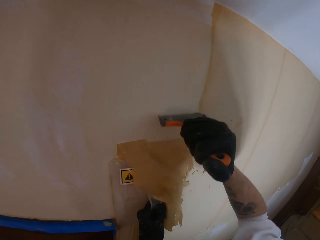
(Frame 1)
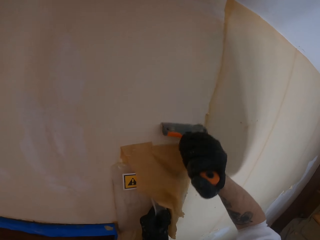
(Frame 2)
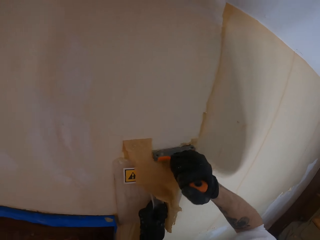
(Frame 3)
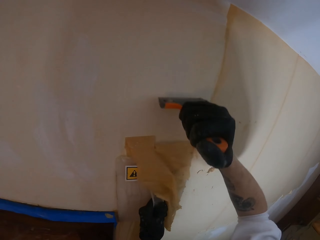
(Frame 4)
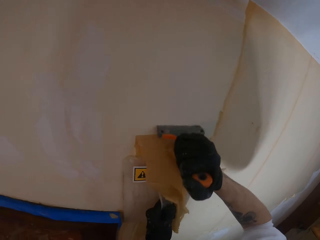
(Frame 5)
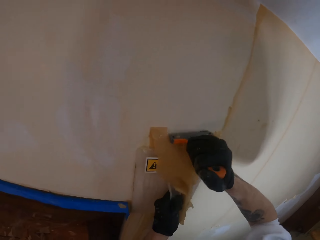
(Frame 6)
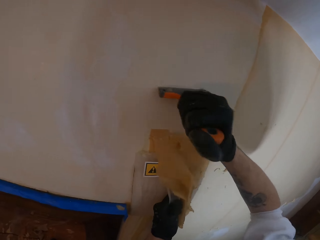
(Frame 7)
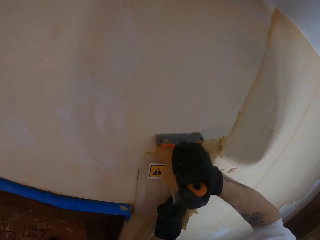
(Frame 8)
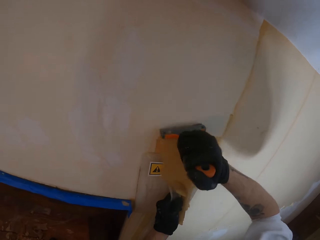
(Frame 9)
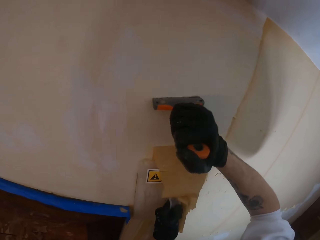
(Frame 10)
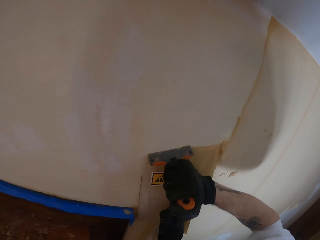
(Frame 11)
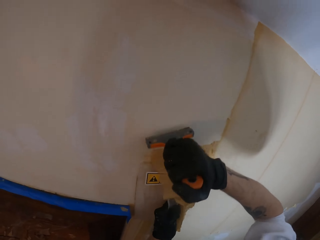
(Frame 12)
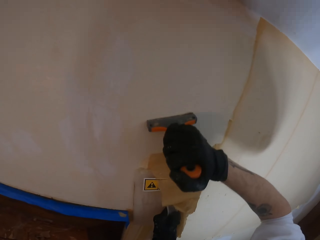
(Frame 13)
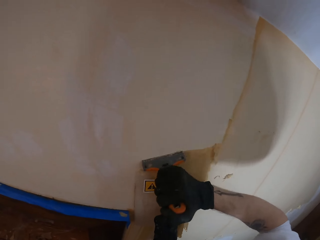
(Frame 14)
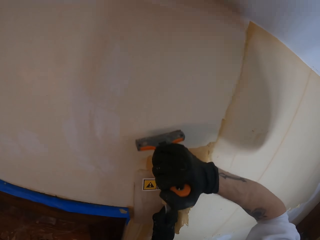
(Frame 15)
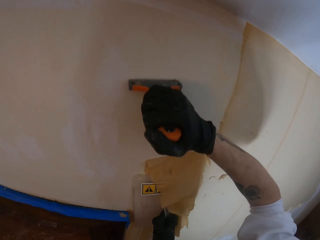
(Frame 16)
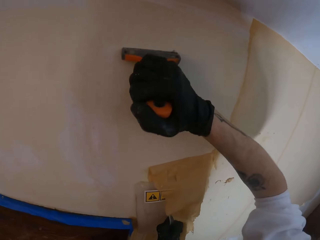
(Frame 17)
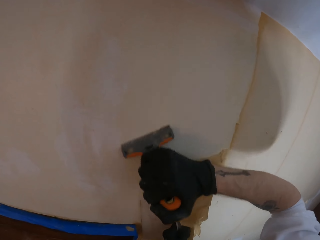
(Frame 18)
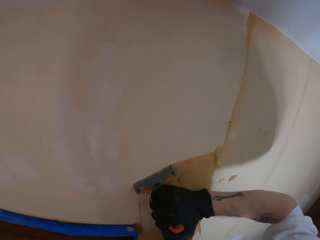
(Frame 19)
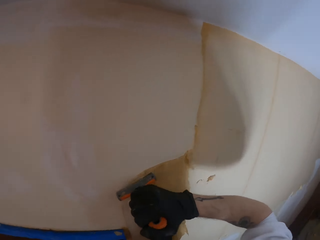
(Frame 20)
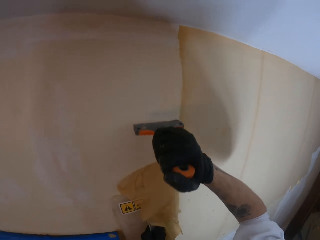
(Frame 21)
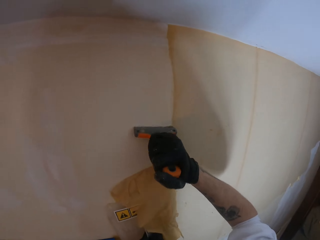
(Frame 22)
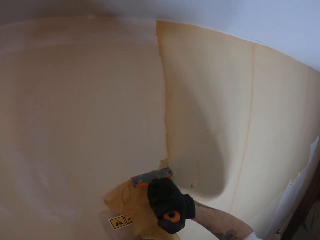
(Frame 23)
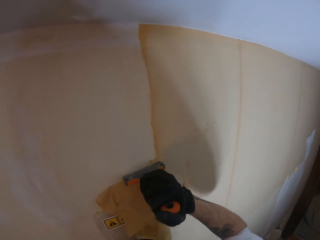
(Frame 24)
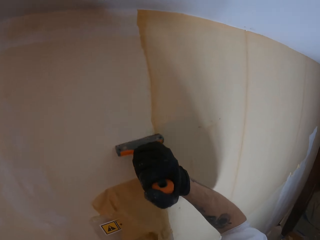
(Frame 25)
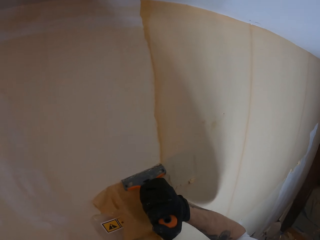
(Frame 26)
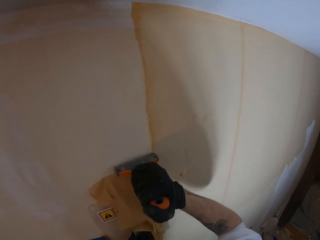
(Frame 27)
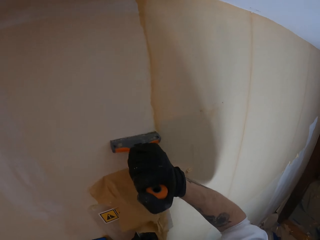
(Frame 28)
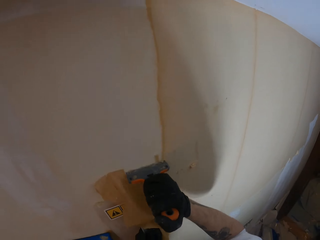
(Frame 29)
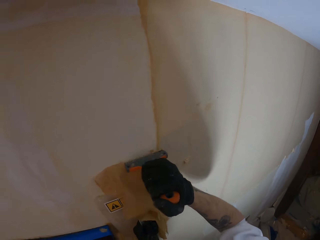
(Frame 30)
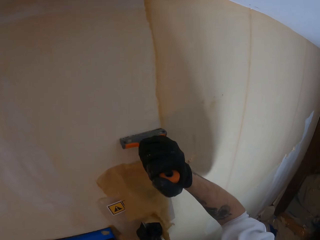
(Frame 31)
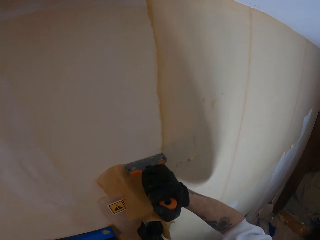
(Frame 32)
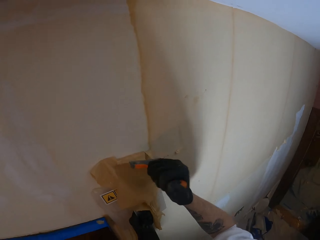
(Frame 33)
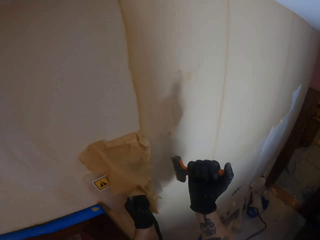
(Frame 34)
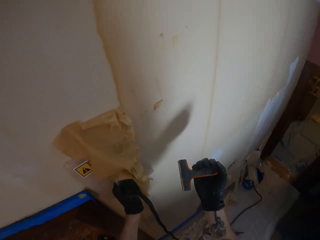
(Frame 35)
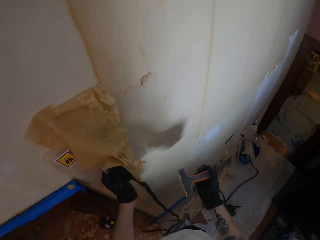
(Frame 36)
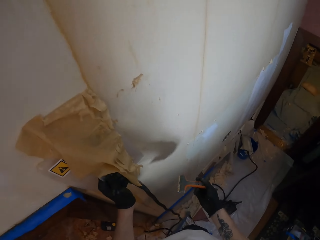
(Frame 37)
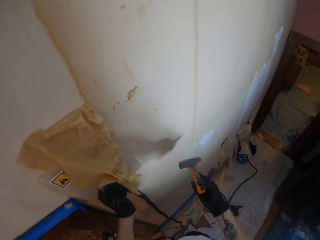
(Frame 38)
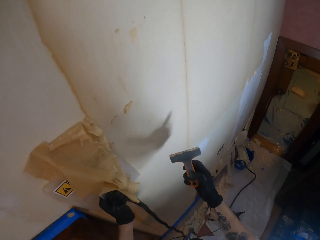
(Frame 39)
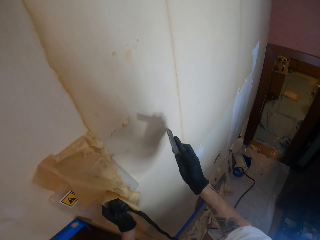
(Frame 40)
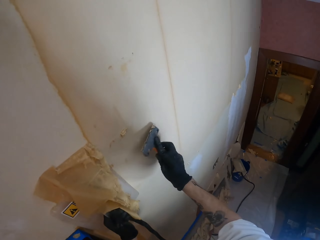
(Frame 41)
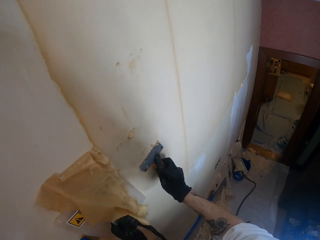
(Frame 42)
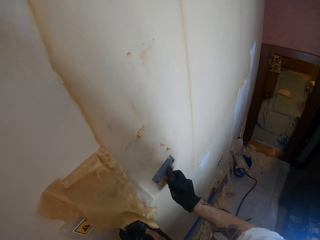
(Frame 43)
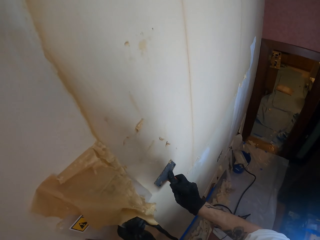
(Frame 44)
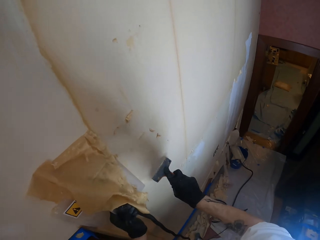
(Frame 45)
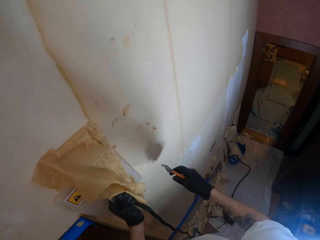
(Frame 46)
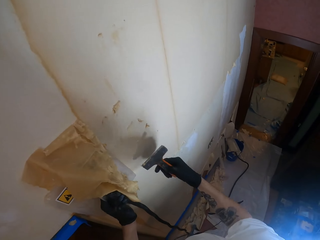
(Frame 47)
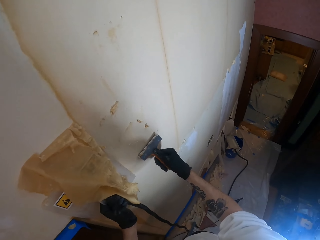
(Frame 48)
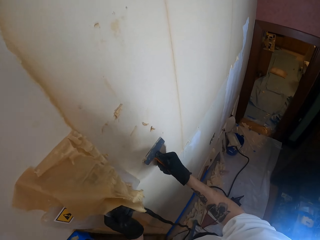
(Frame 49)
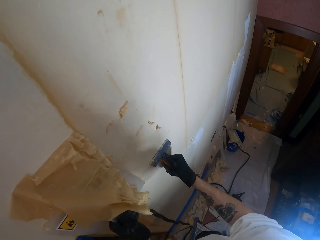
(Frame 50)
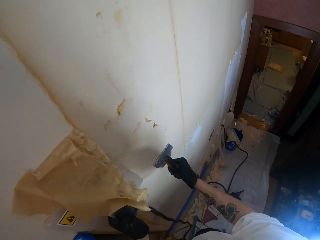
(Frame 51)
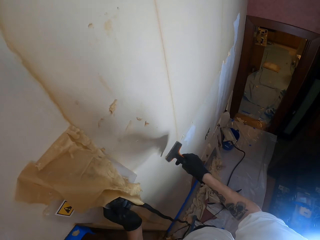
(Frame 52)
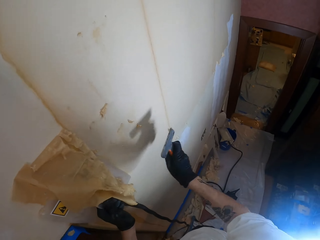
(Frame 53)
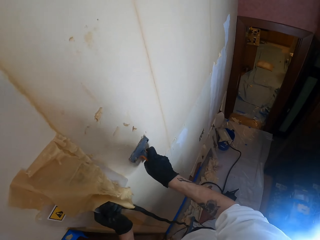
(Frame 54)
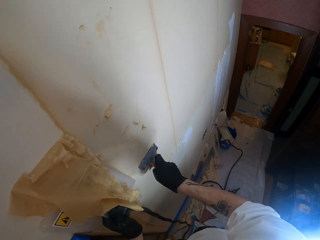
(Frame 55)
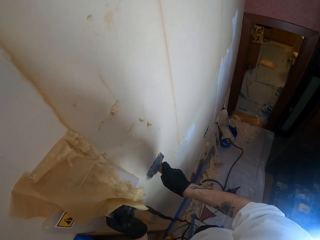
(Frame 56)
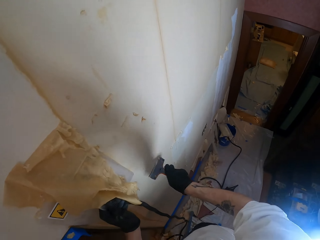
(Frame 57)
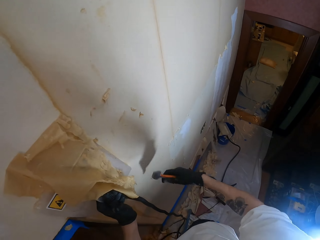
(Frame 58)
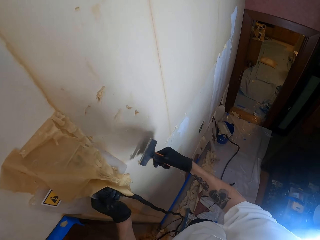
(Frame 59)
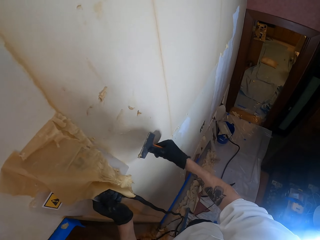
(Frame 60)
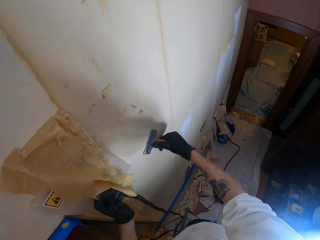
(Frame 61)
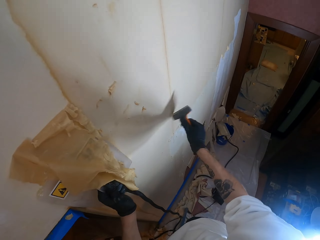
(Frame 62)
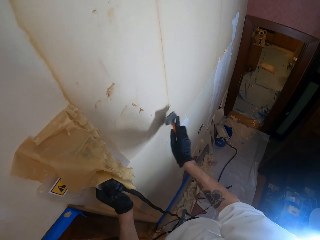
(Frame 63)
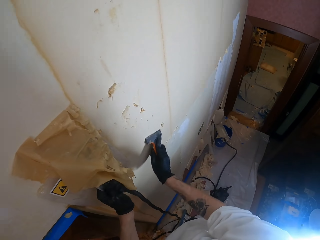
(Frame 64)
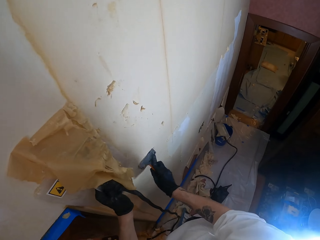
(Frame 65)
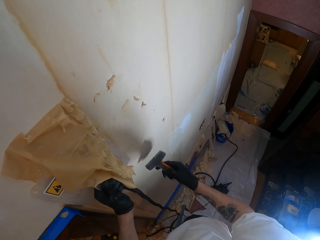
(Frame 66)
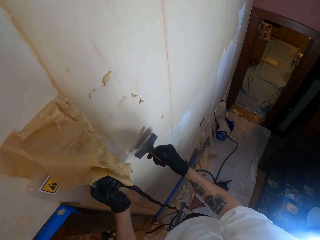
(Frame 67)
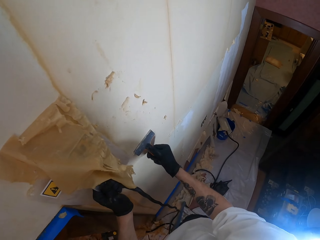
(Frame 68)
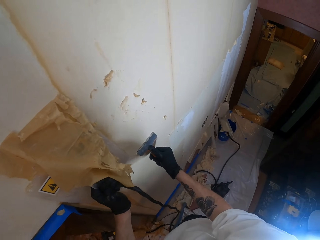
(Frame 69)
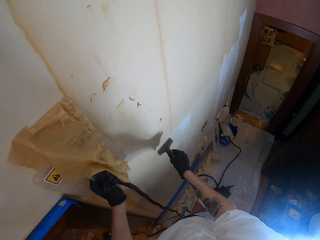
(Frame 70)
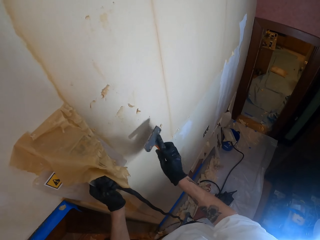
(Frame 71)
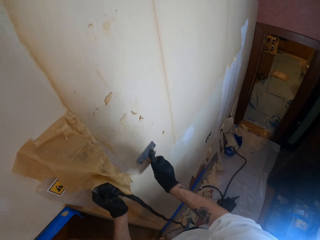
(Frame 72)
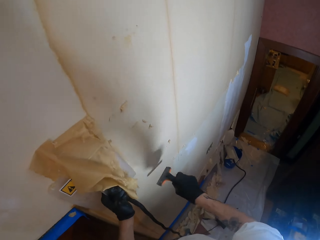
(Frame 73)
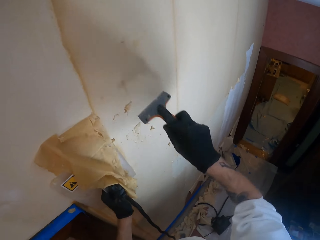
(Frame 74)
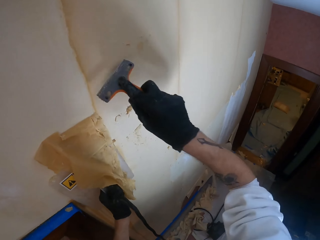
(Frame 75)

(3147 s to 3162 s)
The camera wearer drops his hand. He places the hand scraper on the wall. He removes stuck wallpaper from the hand scraper. He throws the wallpaper on the floor.

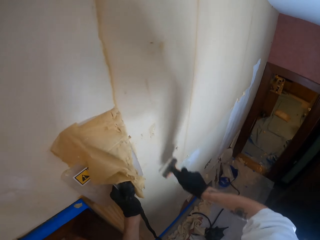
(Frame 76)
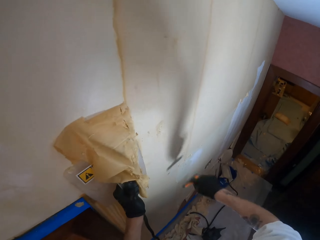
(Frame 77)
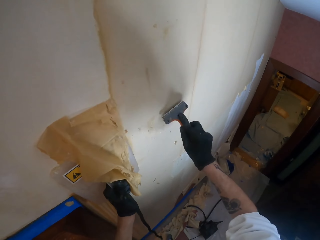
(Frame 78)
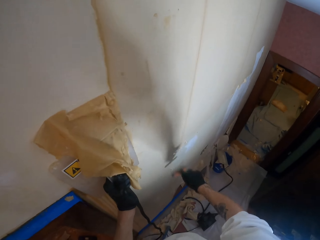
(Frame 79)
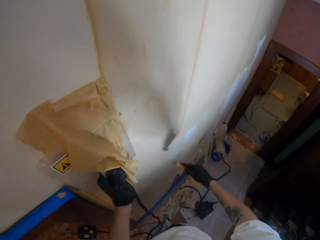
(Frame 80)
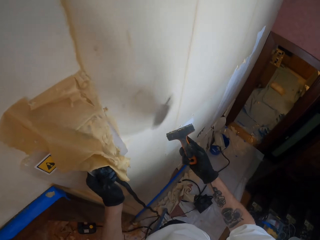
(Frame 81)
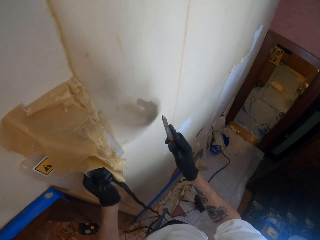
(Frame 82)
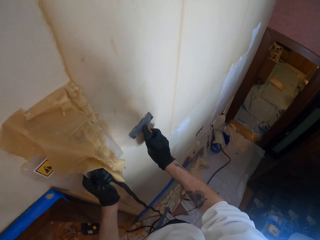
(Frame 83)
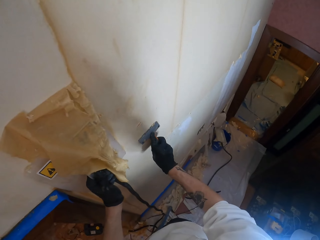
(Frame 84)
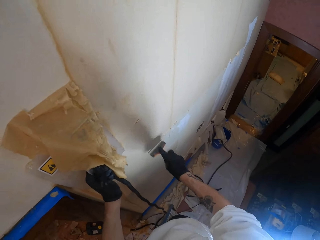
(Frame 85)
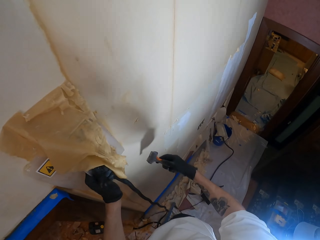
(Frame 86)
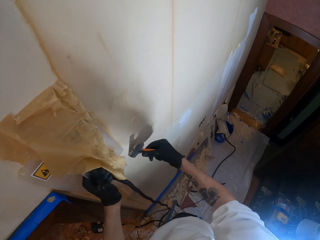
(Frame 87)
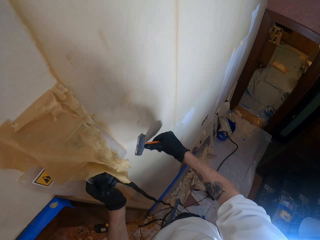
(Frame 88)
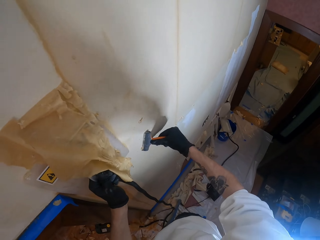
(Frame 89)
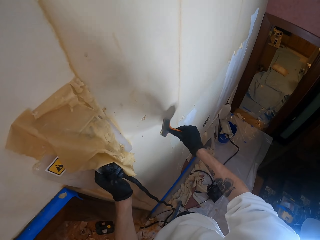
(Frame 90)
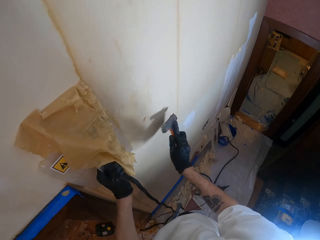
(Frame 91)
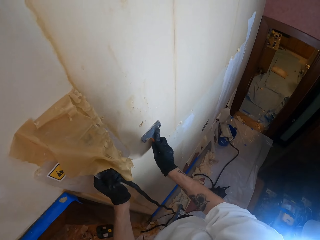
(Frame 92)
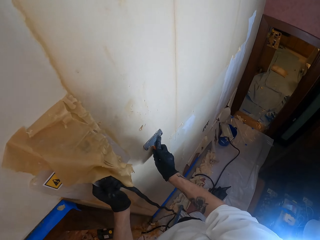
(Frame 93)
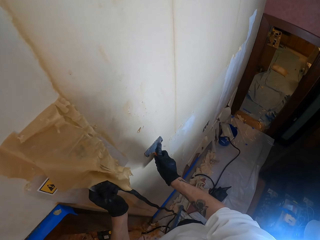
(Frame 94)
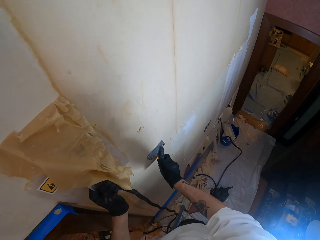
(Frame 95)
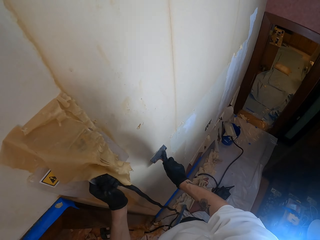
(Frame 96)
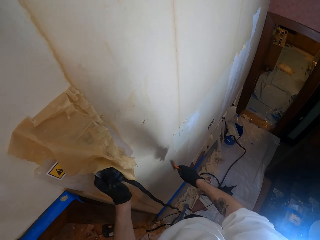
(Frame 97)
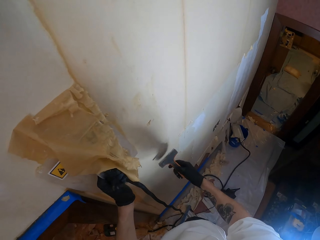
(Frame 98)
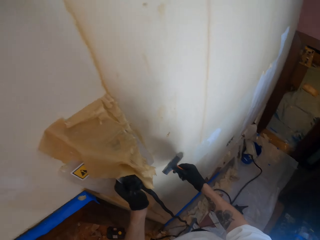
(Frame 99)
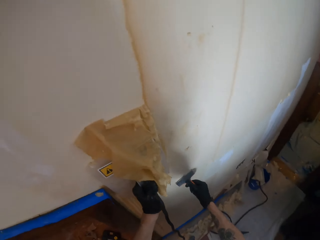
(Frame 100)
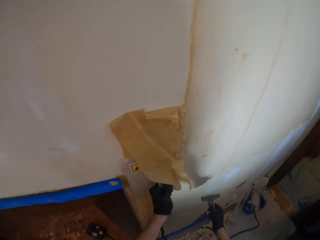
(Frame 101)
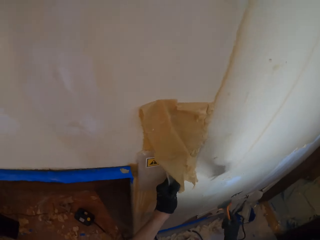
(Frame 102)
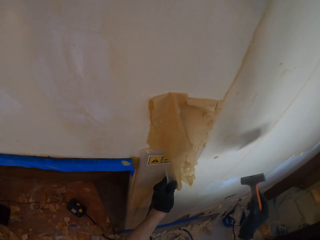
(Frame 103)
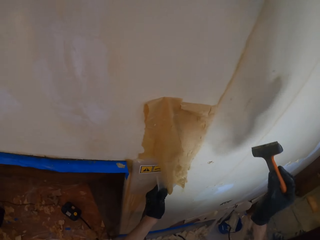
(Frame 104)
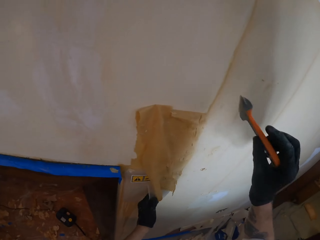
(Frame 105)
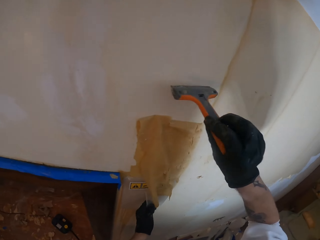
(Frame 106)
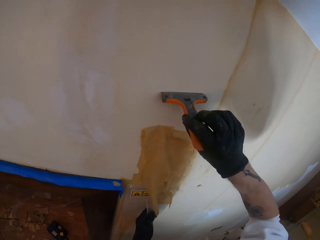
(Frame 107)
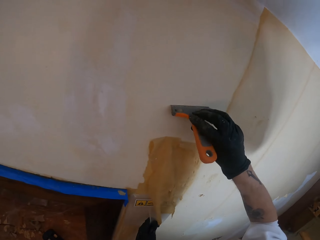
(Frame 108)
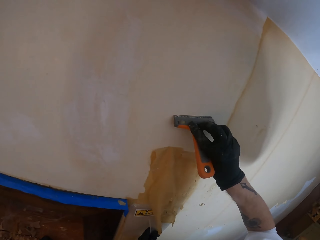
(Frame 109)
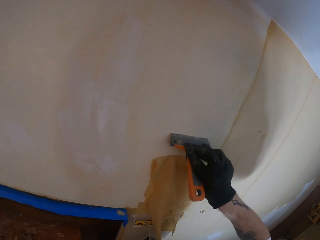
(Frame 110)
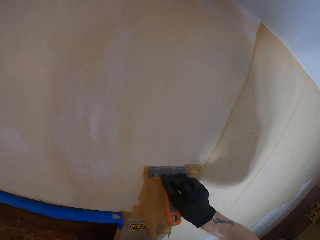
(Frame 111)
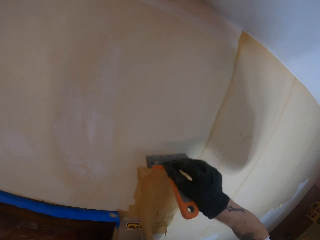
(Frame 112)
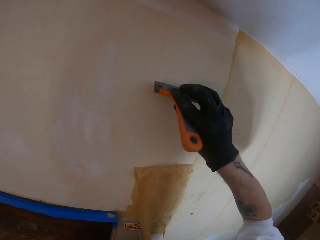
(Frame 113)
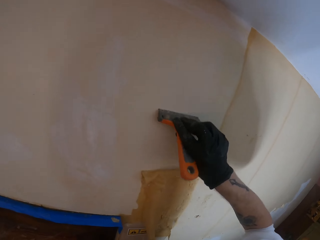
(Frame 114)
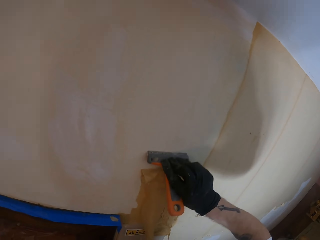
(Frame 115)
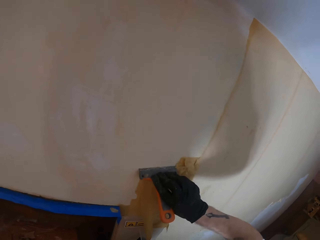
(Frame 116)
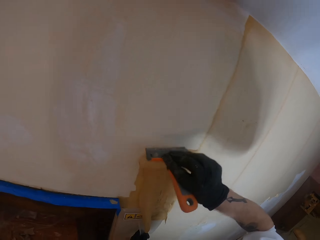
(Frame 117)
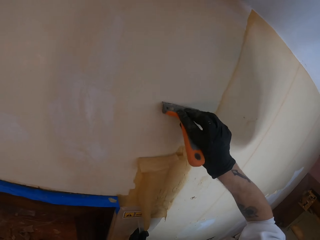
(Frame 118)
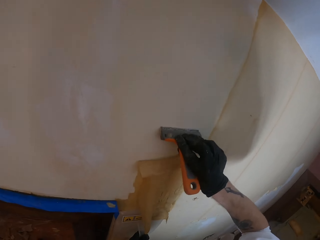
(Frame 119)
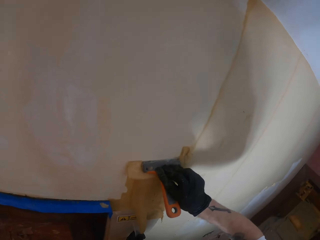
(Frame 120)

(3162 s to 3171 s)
The camera wearer throws wallpaper on the floor. They remove stuck wallpaper from the hand scraper. They put the hand scraper on the wall. They scrape the wallpaper.
